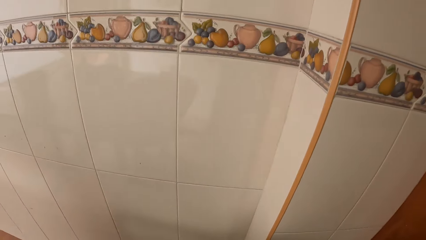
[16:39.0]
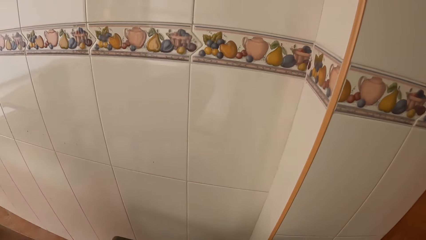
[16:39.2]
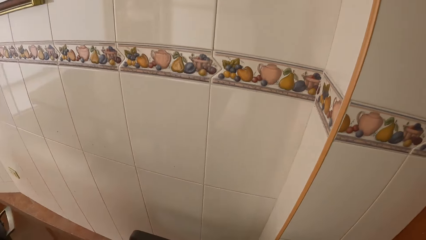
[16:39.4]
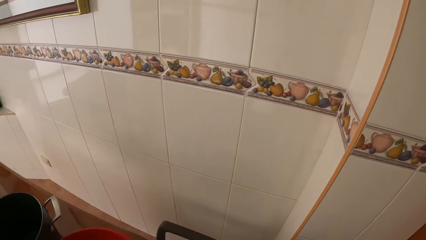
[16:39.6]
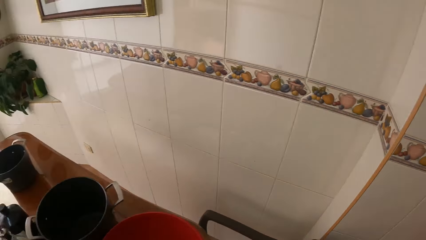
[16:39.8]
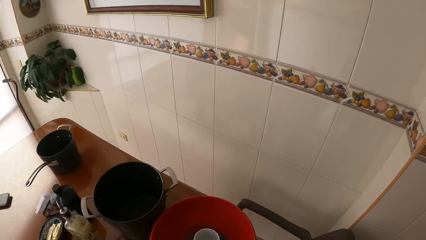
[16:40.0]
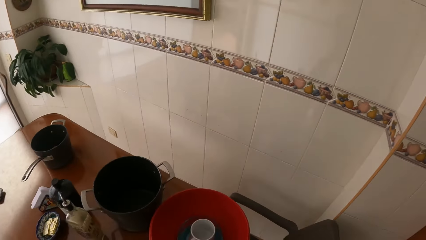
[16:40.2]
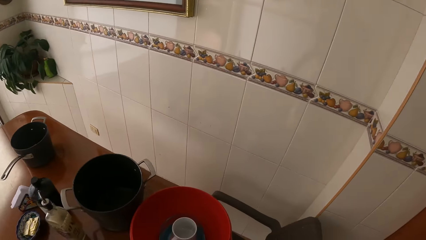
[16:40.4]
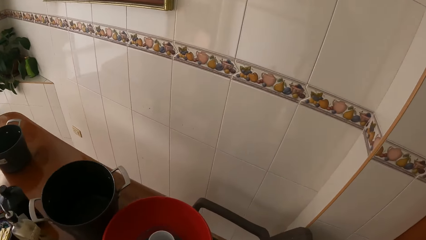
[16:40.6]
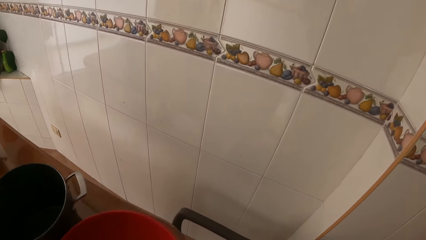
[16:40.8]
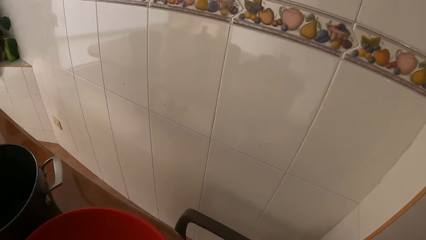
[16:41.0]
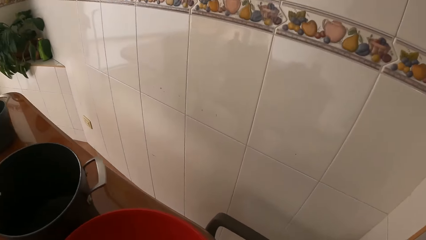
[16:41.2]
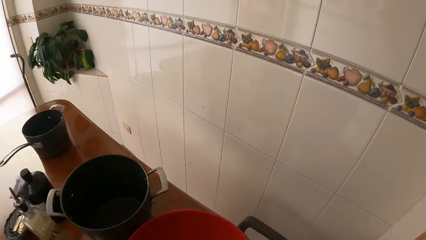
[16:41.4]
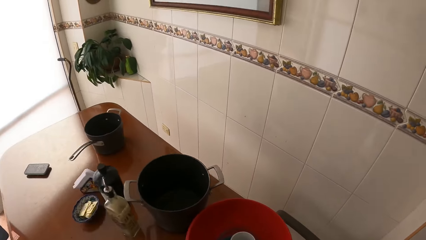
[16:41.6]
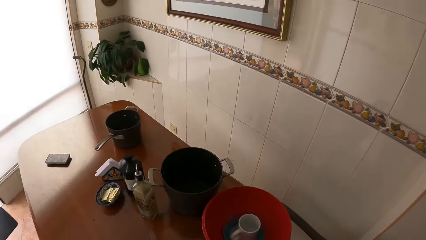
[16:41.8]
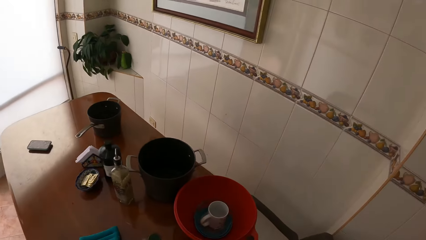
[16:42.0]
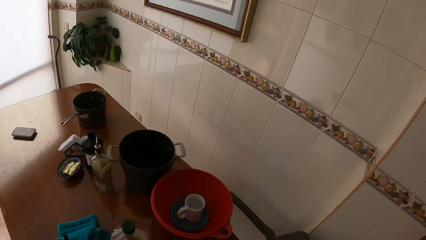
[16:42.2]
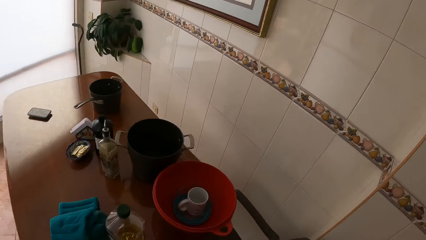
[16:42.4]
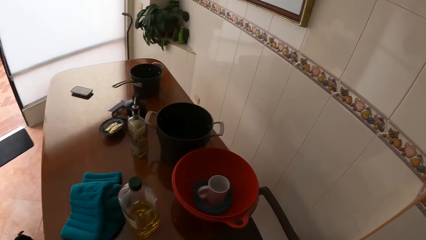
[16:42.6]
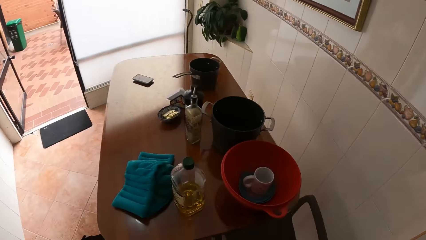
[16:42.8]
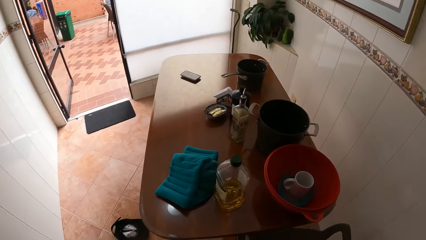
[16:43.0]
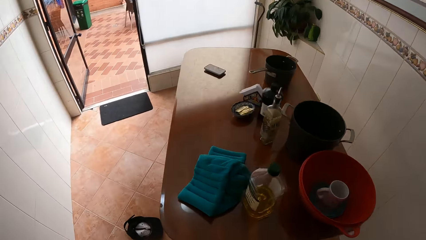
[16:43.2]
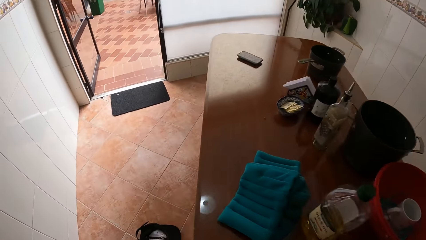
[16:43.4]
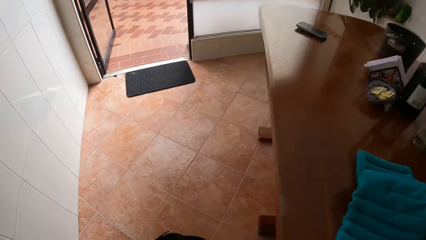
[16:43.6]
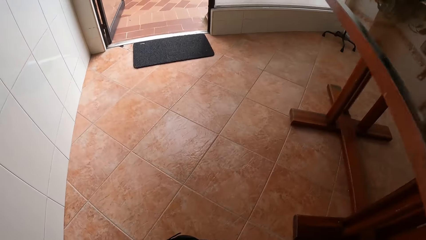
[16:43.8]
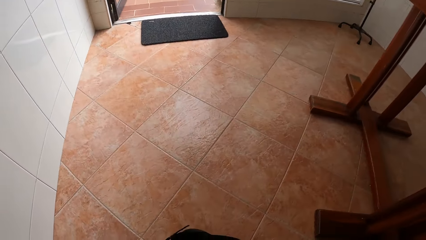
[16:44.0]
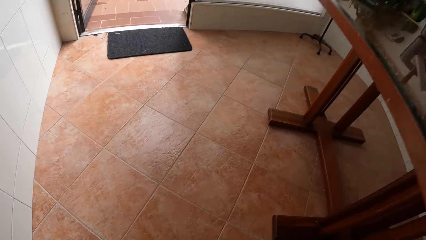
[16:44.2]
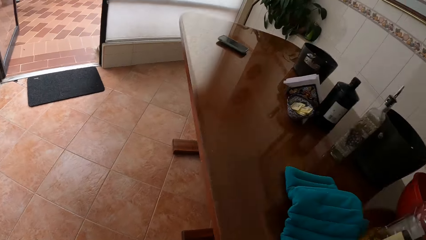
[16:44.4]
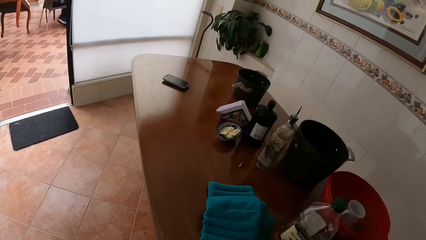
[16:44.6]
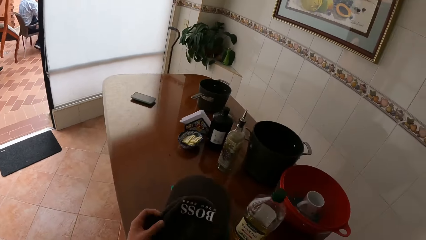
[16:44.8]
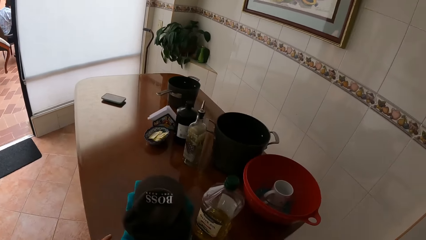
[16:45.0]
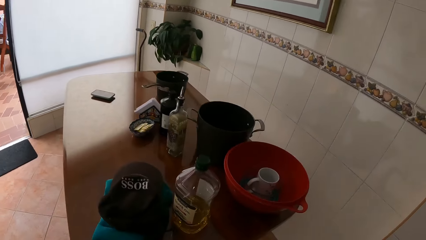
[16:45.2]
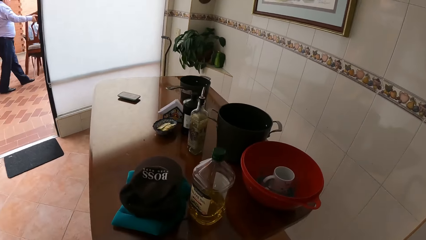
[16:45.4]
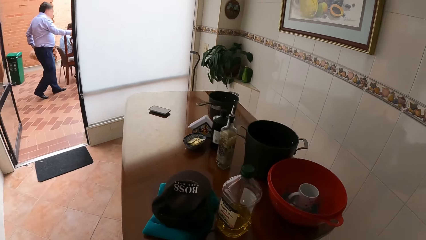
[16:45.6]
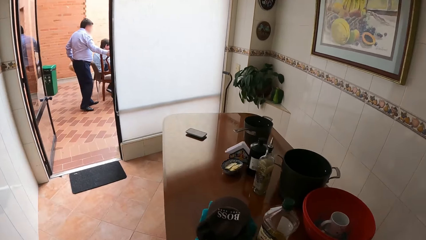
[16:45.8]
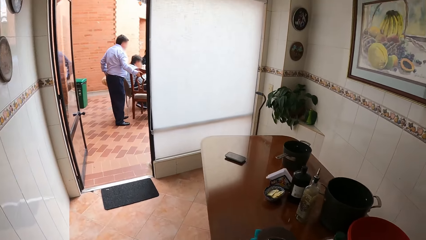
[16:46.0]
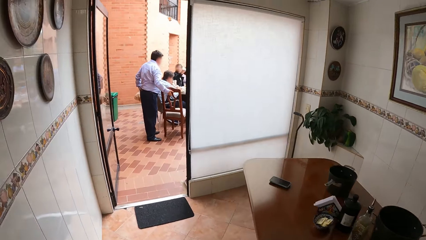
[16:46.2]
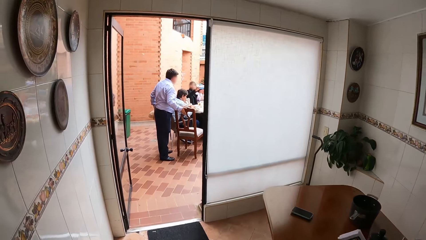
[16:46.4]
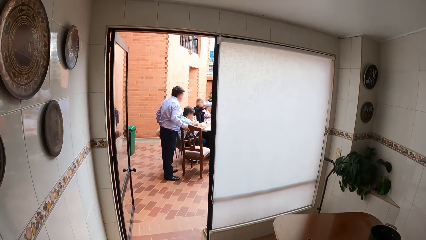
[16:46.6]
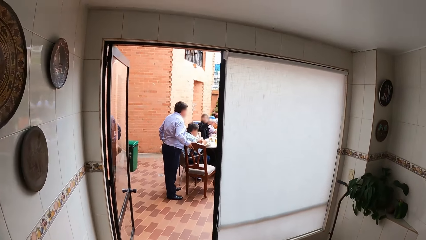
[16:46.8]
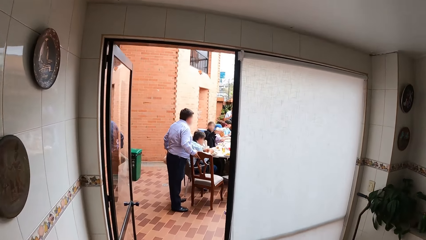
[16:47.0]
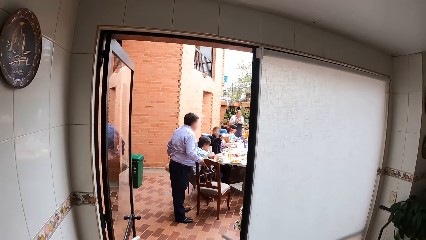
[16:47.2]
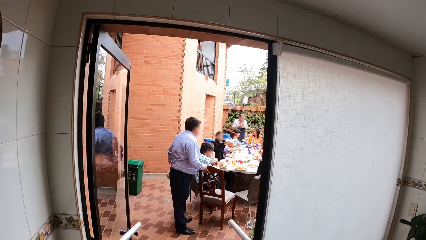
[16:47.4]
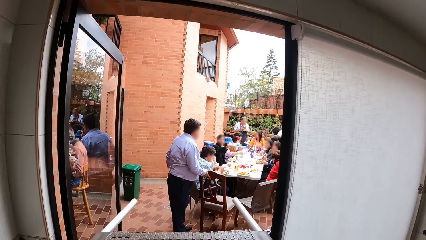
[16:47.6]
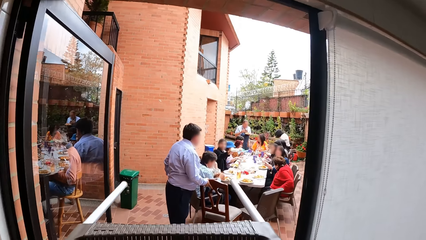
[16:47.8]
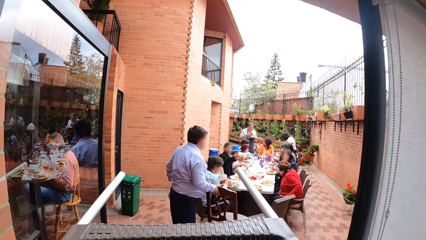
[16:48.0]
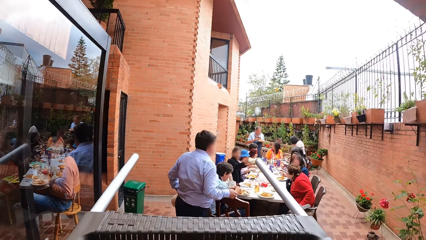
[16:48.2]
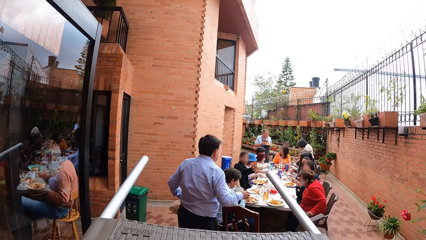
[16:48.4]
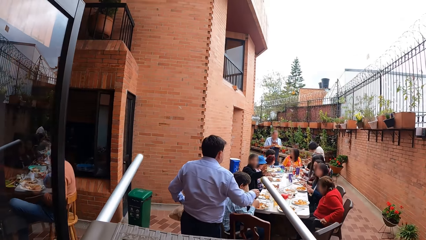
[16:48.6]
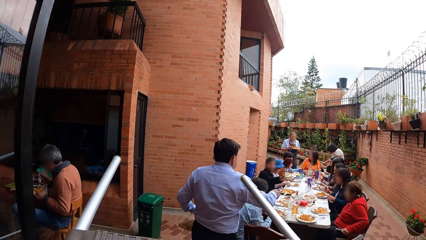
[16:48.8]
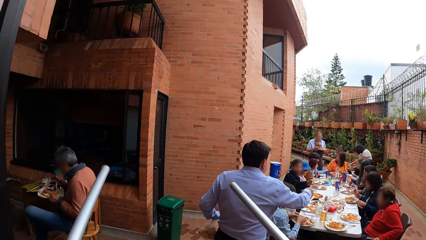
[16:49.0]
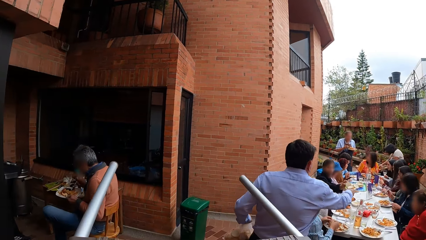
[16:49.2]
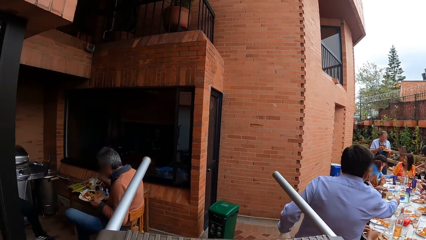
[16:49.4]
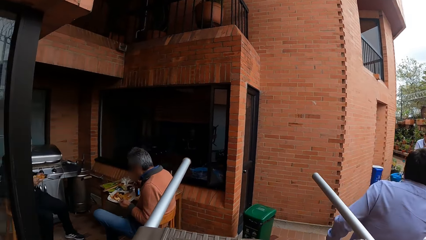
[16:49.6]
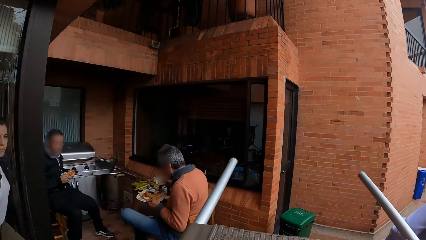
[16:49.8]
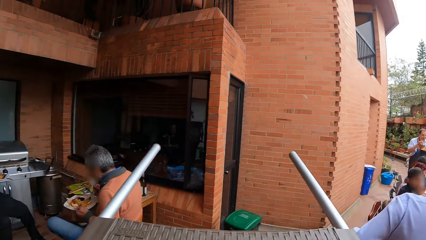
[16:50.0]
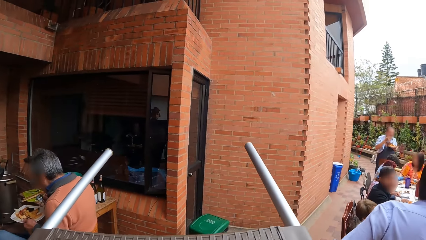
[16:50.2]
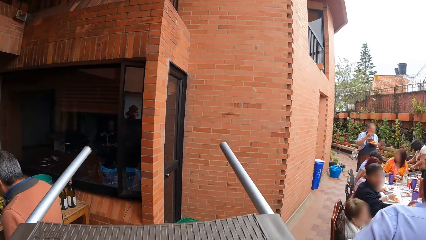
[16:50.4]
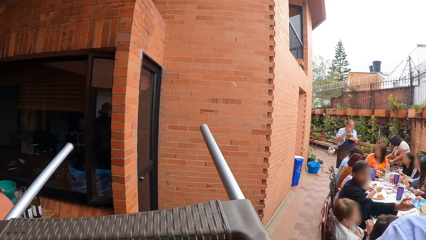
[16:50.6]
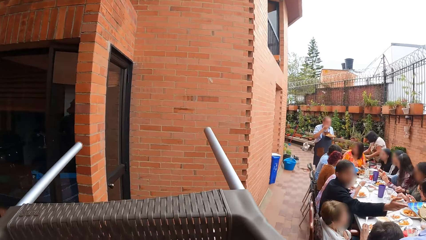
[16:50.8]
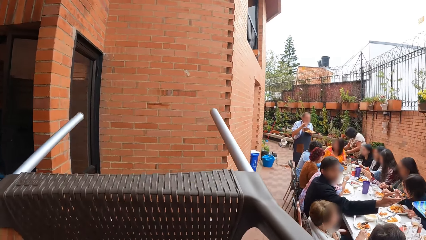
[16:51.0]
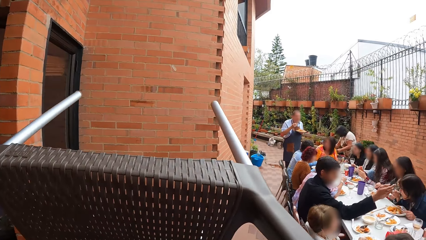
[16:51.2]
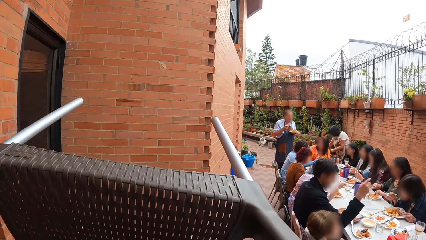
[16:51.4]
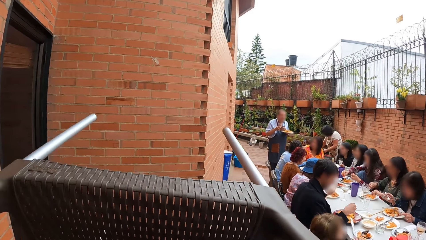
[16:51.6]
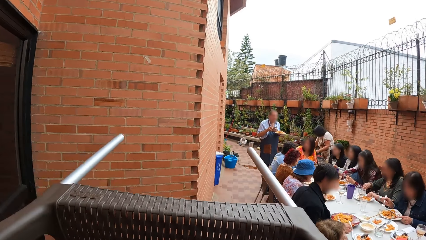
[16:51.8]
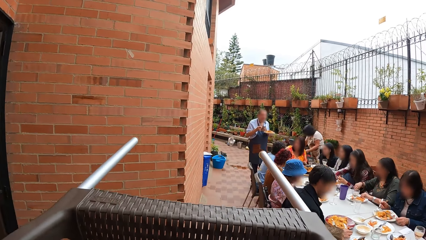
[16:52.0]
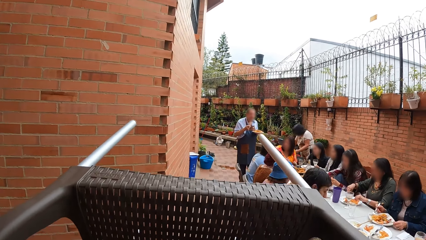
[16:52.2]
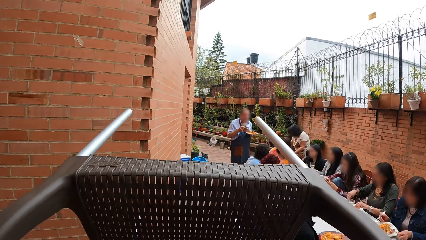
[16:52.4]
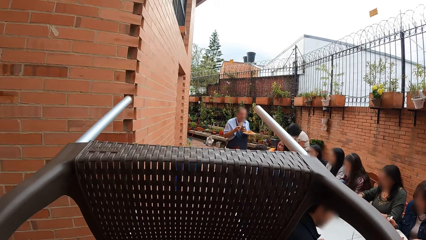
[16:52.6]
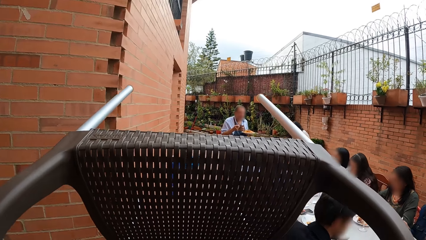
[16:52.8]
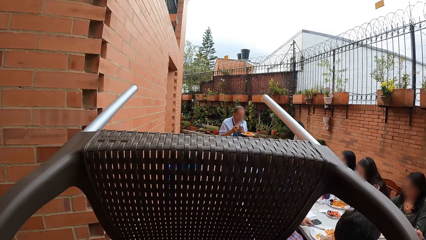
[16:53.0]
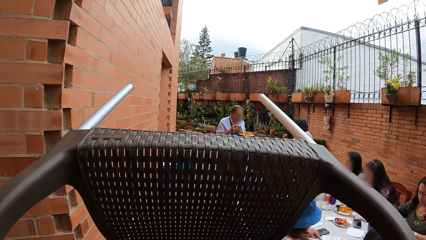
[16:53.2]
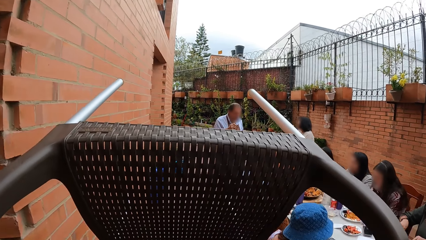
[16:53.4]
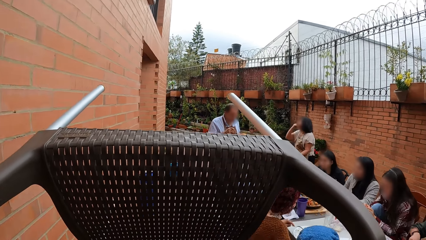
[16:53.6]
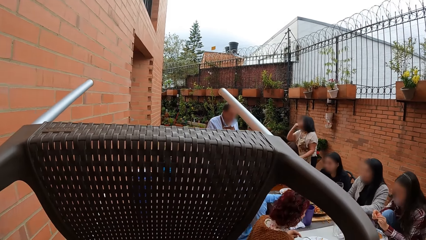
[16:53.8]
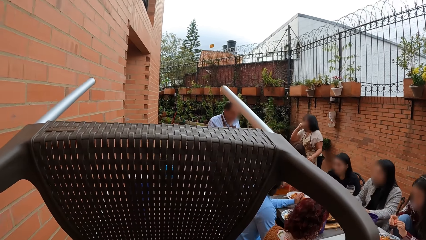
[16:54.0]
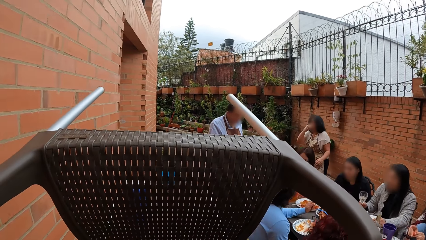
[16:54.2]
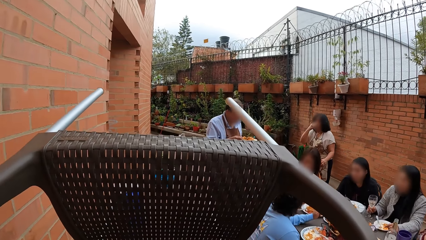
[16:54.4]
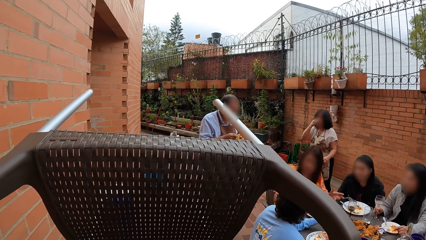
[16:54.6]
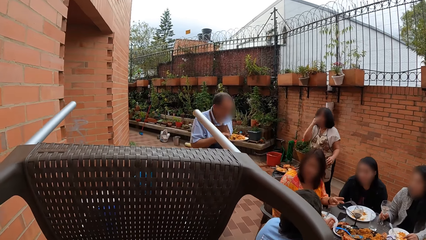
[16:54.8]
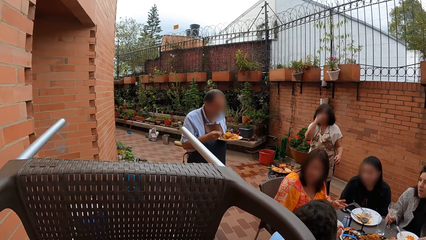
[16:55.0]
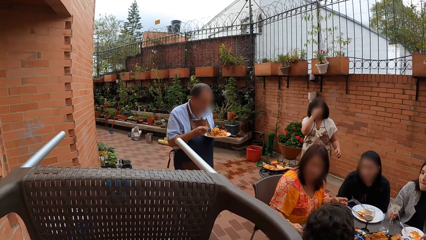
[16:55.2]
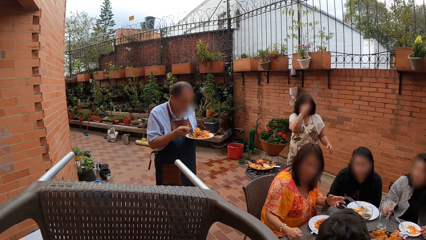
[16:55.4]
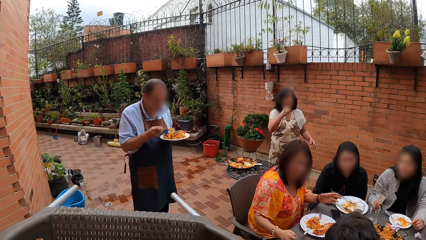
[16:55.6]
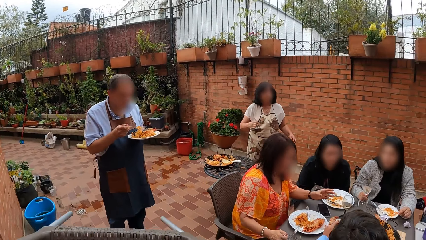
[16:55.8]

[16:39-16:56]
The camera wearer drops a face cap on a table with his left hand. He carries out a chair with both hands.
